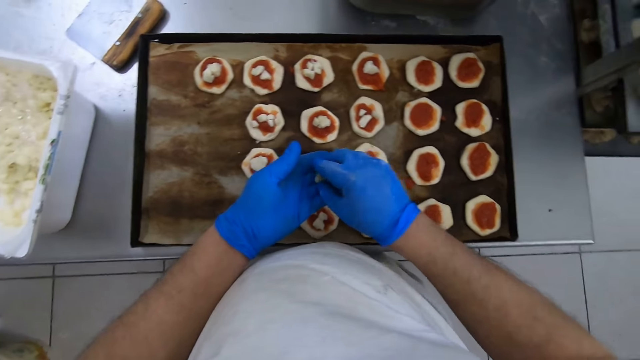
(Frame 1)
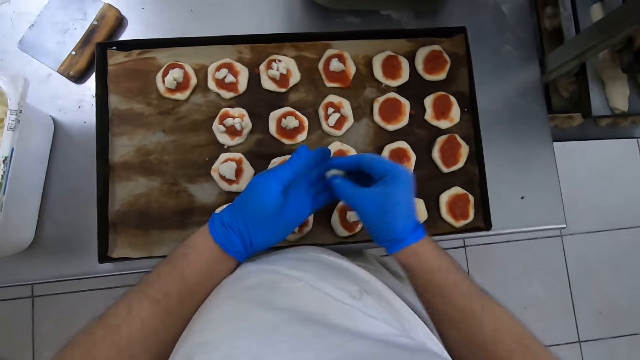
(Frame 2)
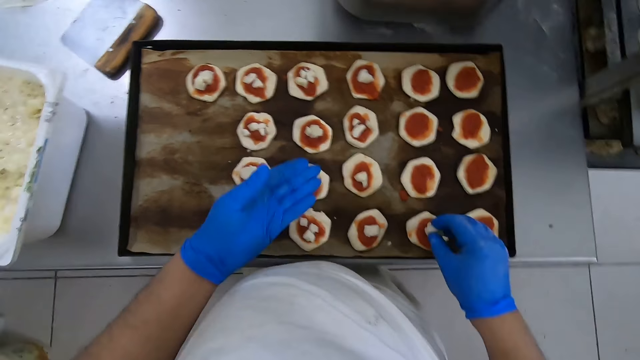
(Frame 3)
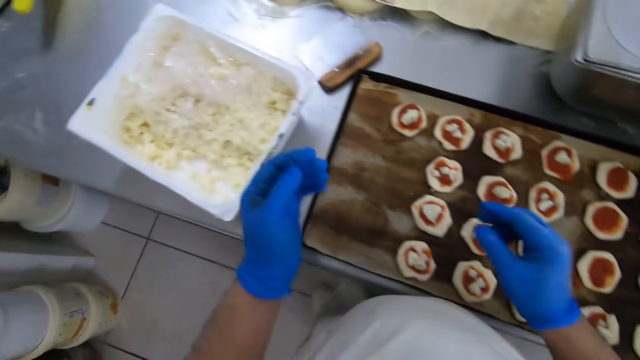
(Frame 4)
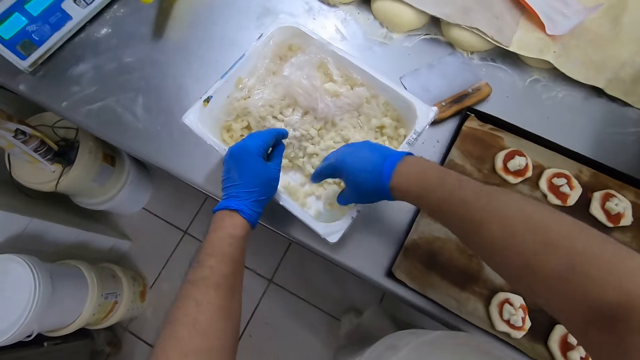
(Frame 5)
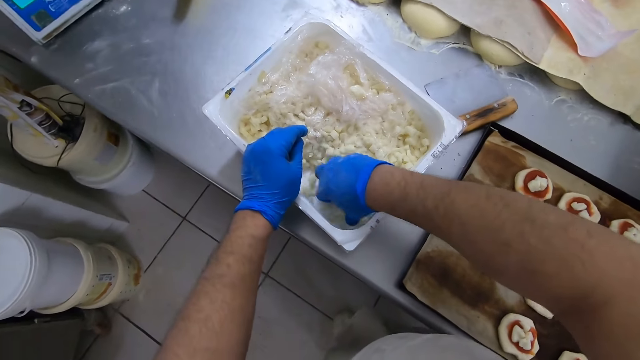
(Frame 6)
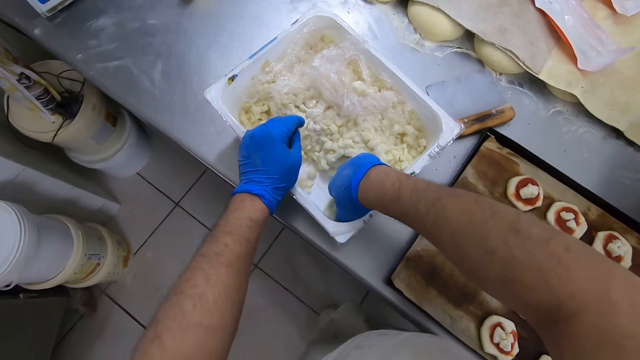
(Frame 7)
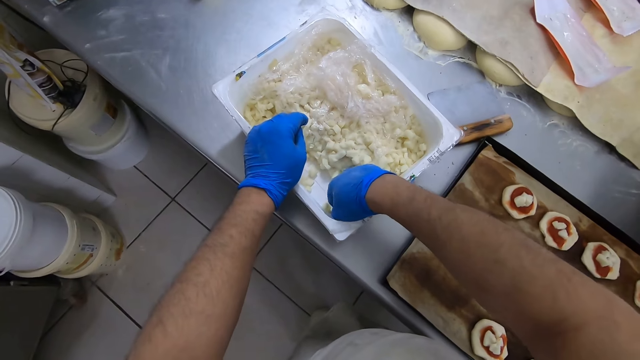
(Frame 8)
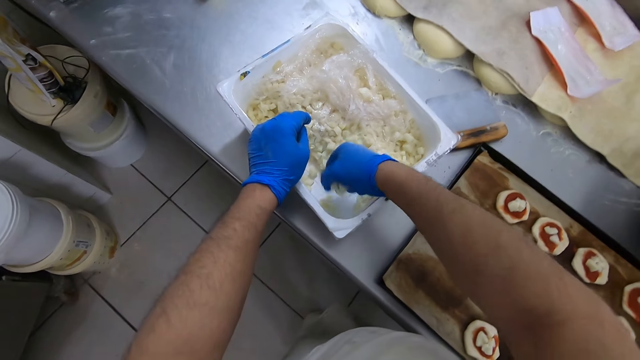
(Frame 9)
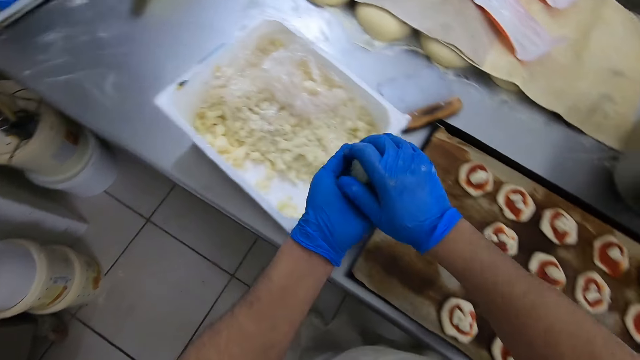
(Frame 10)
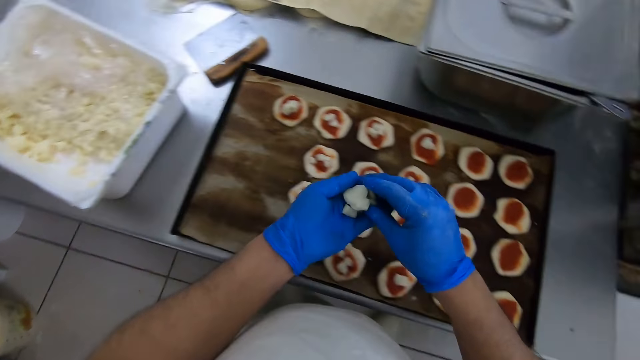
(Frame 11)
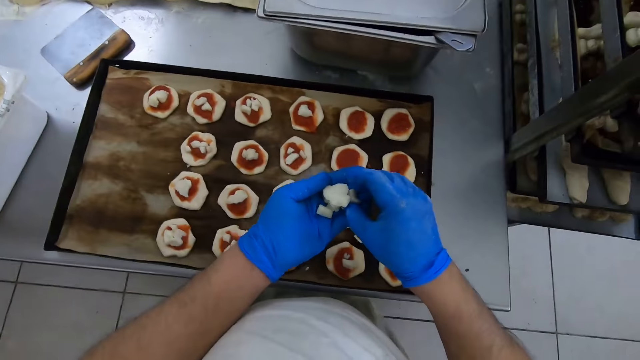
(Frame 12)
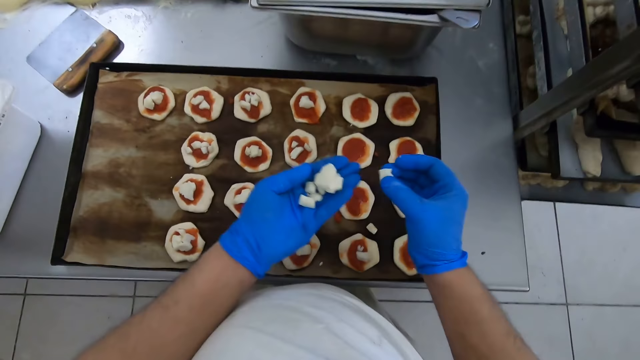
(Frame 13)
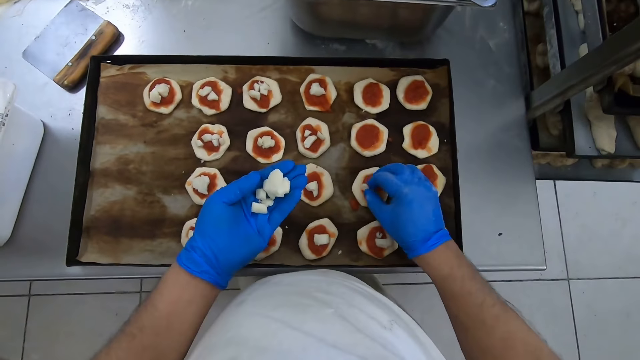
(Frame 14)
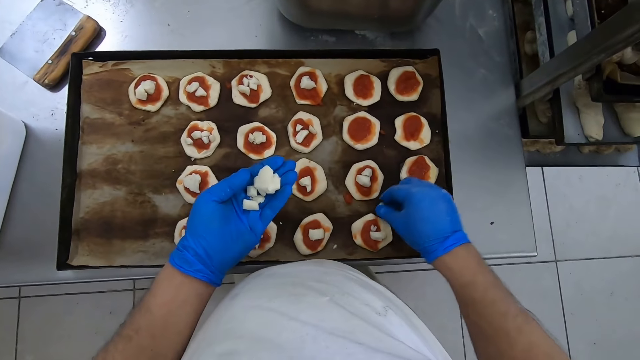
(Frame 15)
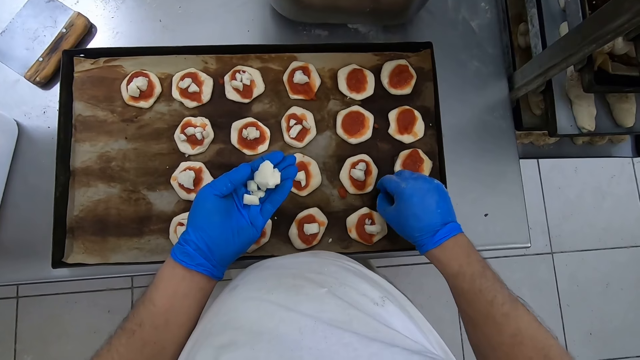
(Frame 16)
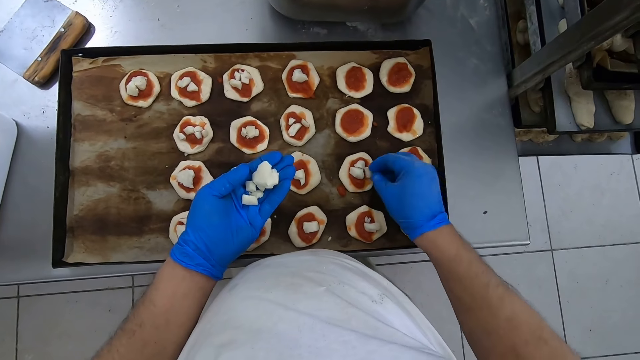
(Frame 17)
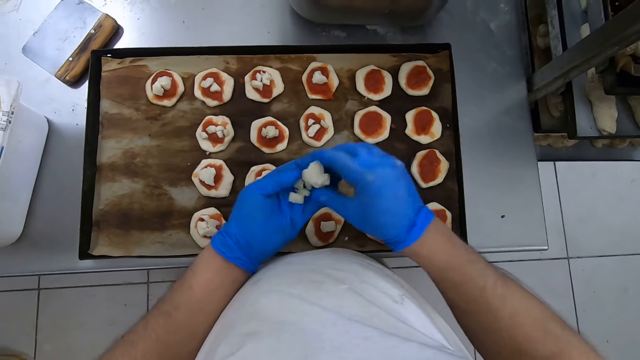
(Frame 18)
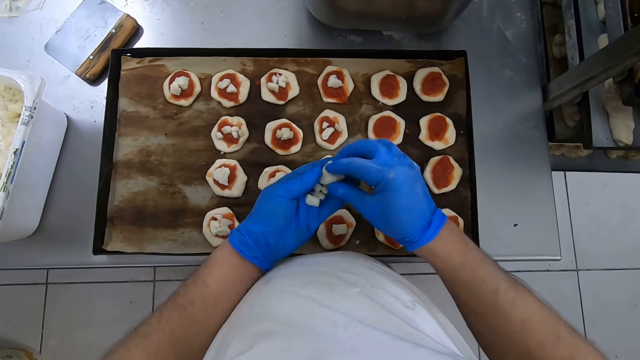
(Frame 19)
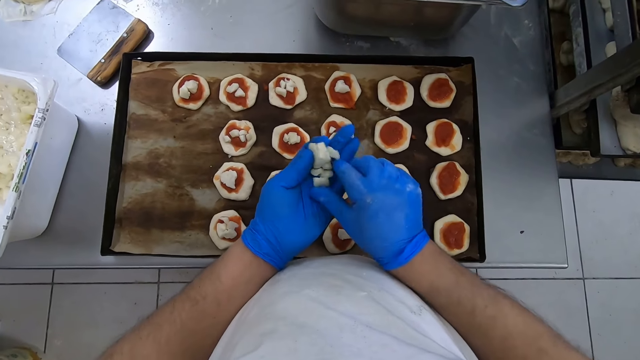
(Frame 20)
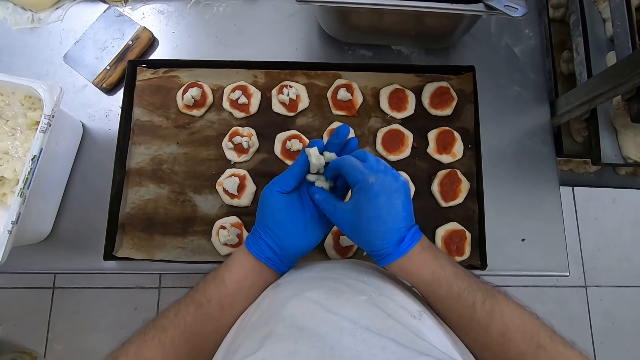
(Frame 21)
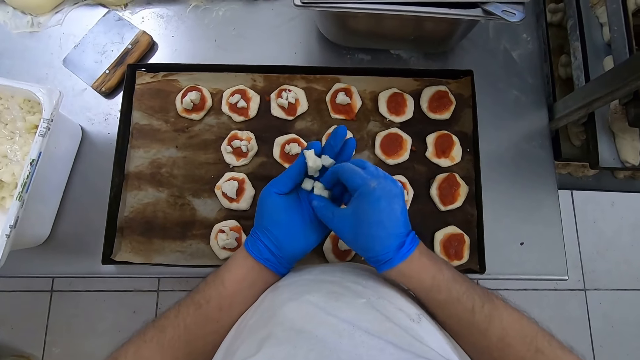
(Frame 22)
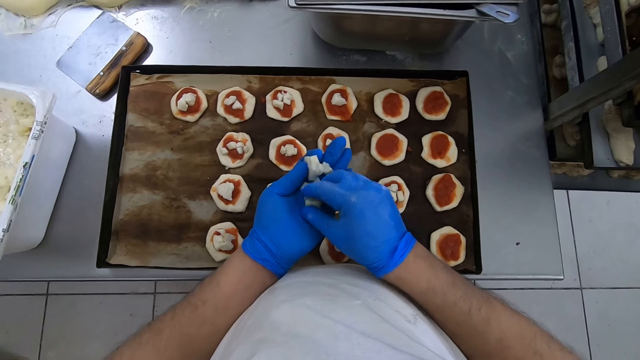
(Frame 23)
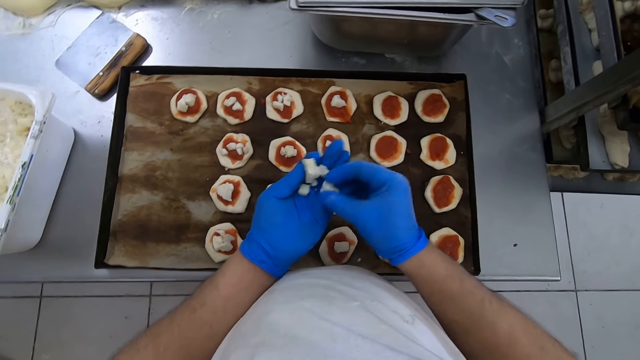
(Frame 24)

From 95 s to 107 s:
The camera wearer scoops diced potatoes from the container on the table with his right hand. He passes the diced potatoes in his right hand to his left hand. He serves the diced potatoes in his left hand on the dough on the tray with his right hand.

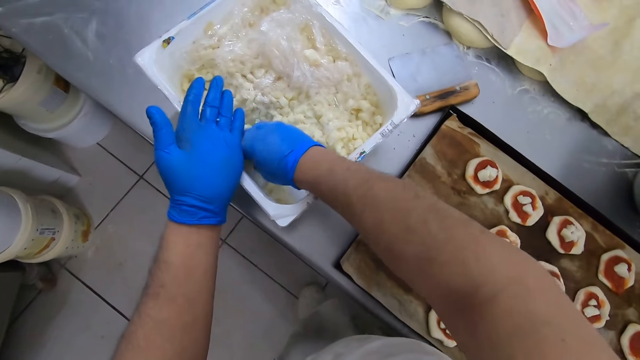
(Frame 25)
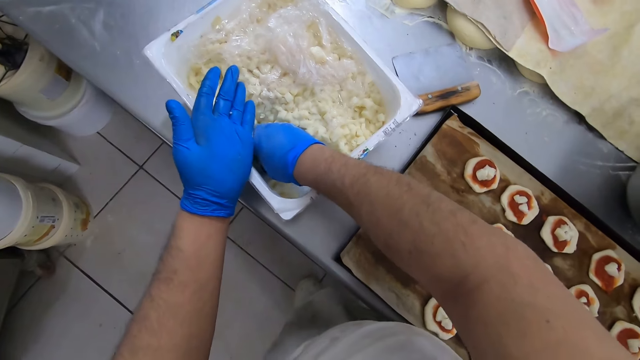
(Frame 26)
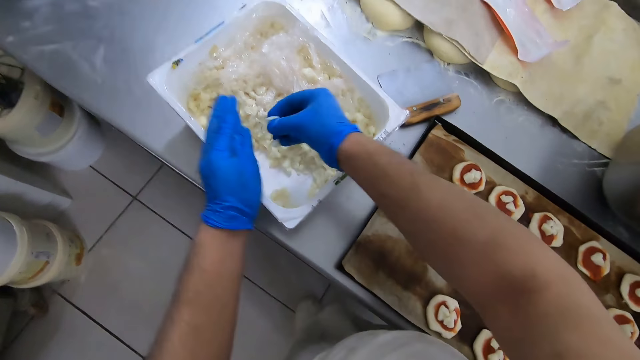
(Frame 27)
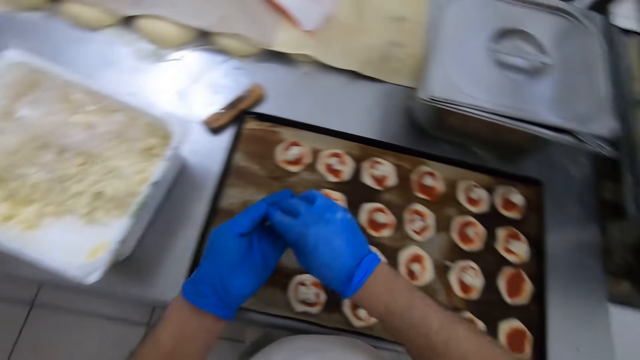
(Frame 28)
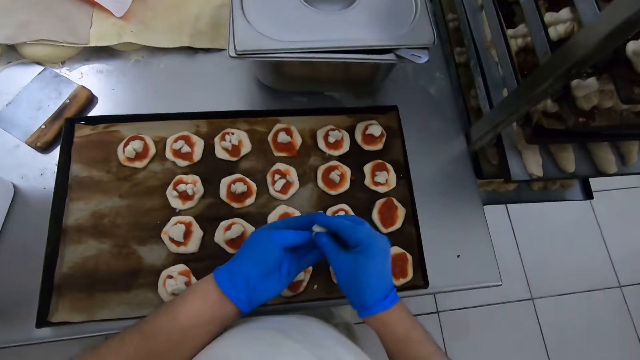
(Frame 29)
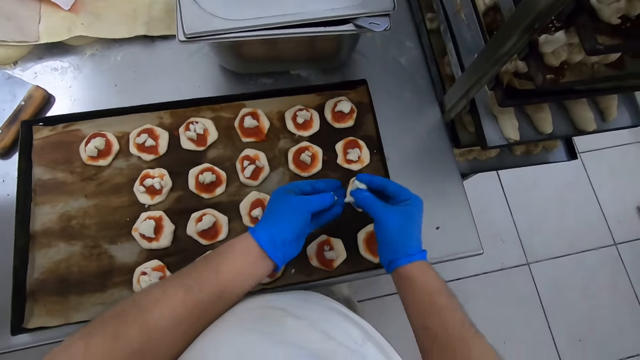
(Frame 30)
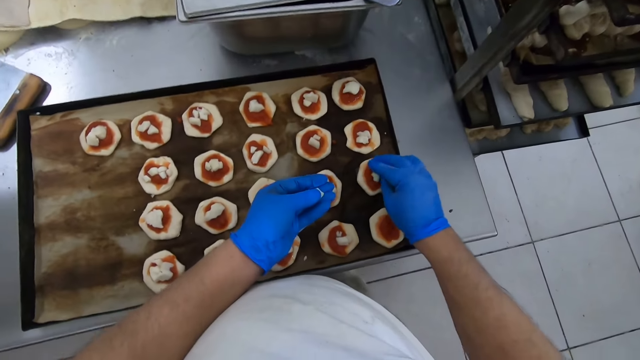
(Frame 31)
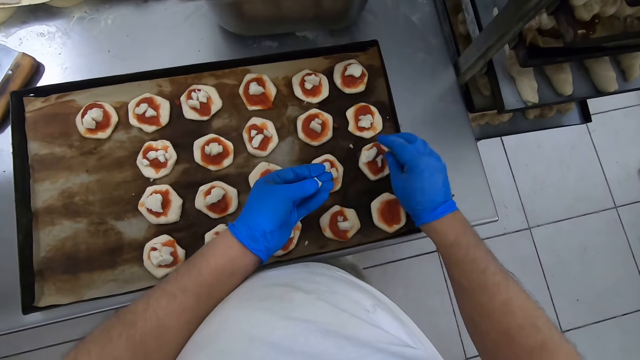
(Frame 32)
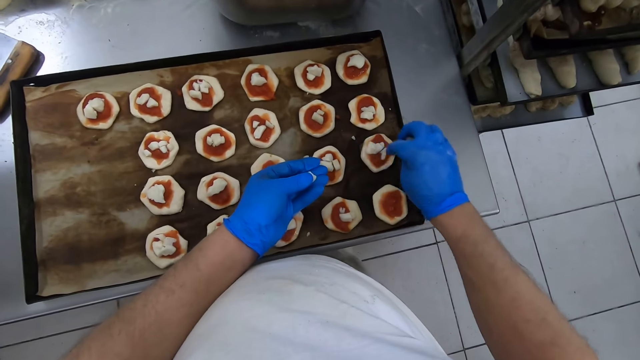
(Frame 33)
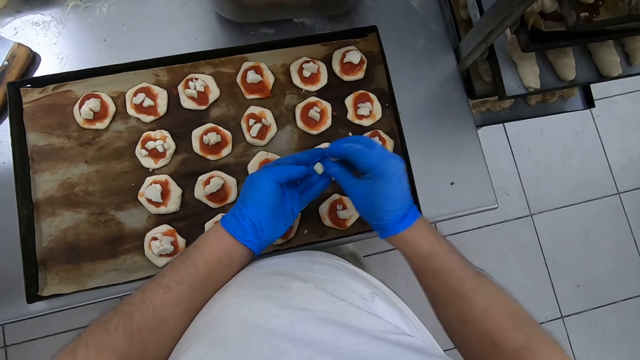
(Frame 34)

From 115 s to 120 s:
The camera wearer scoops diced potatoes from the container on the table with his right hand. He serves the diced potatoes in his left hand on the dough on the tray with his right hand.

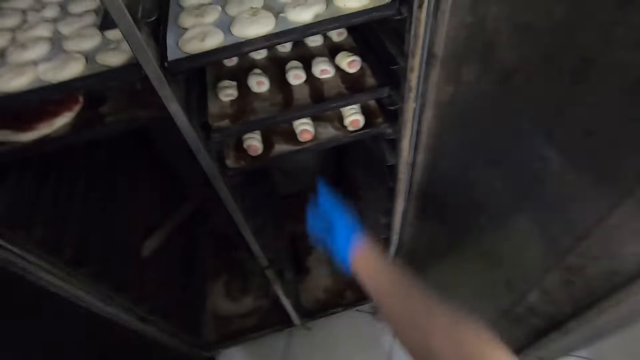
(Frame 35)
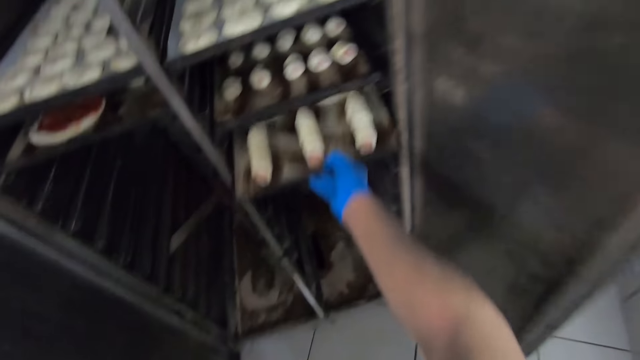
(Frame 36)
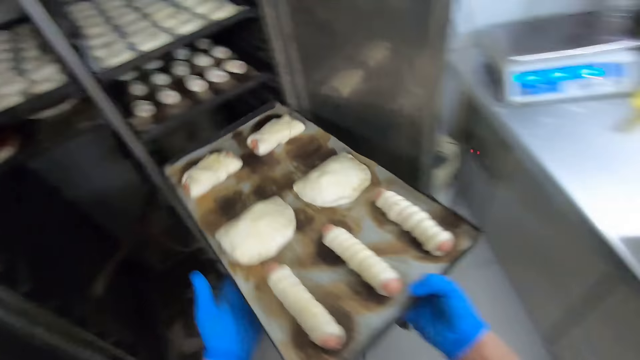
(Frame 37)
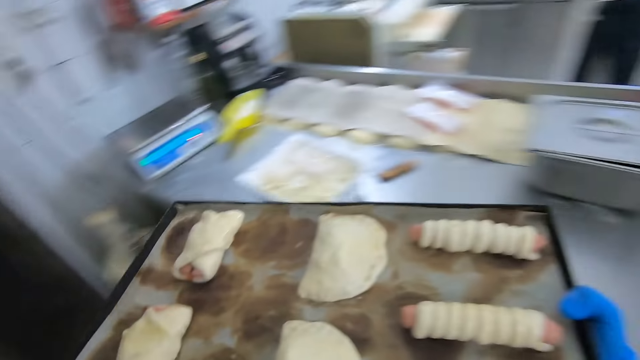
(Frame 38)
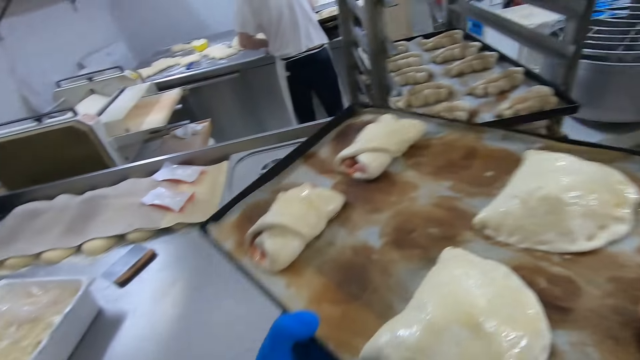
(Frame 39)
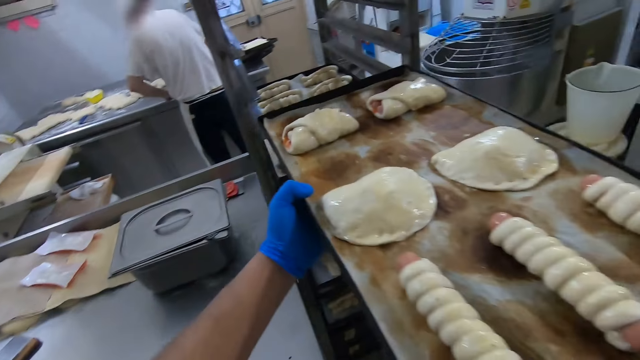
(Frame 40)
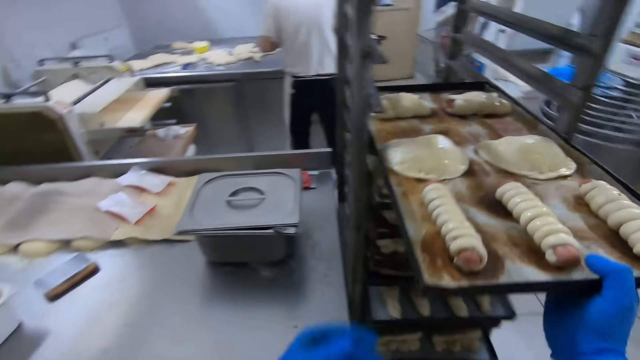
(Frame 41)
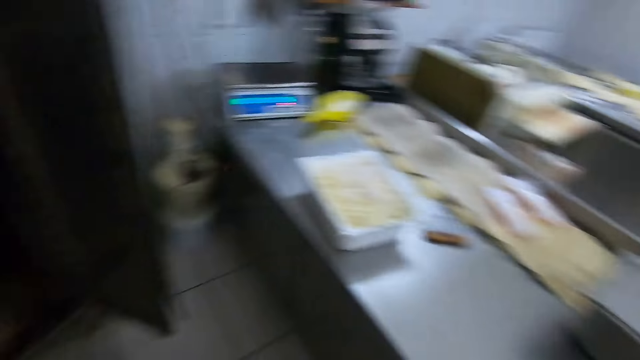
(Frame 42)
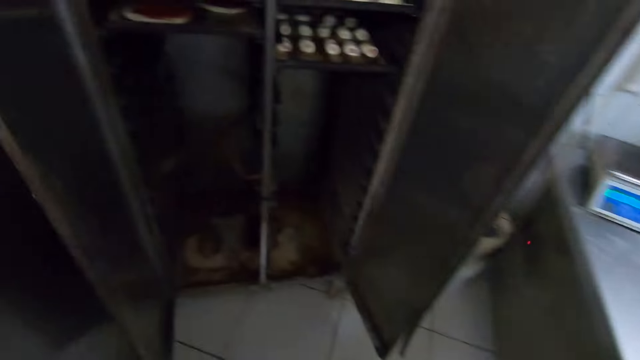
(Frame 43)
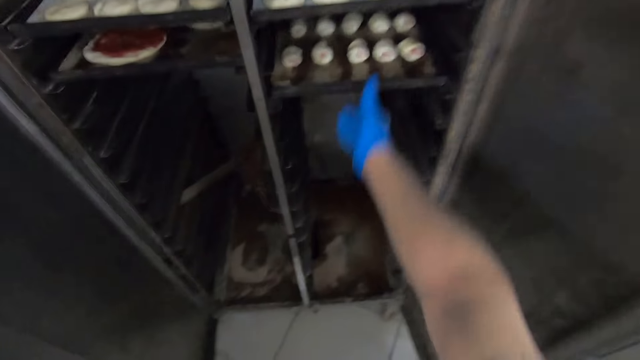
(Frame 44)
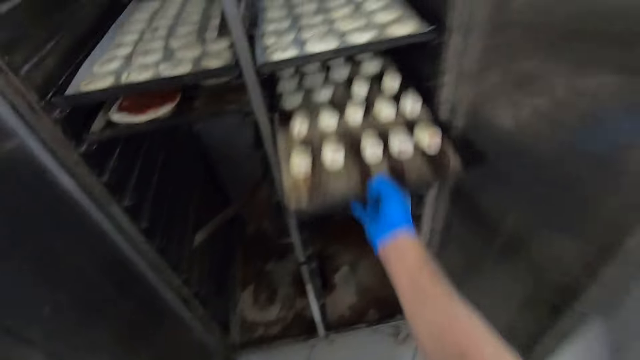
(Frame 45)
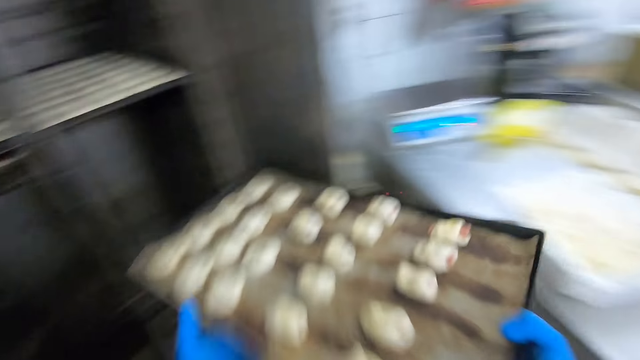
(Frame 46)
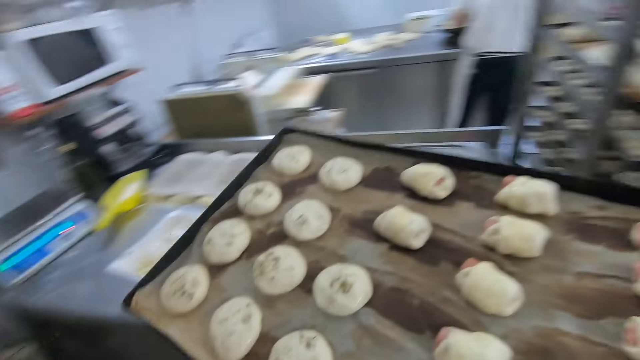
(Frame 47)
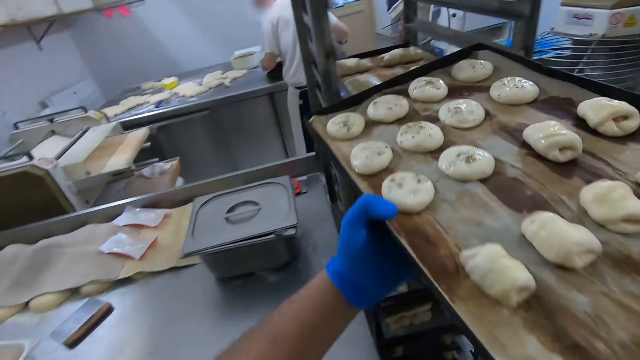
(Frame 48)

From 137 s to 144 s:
The camera wearer picks up a tray from the oven with his right hand. He holds the tray with his hands. He places the tray in his hands in the trolley. He moves a step. He picks up a tray from the oven with his right hand.
